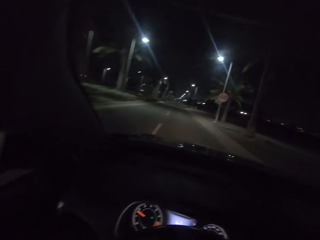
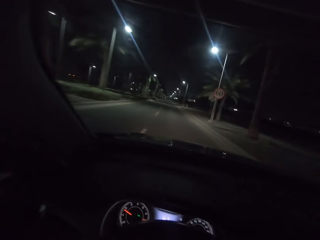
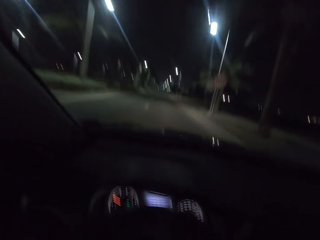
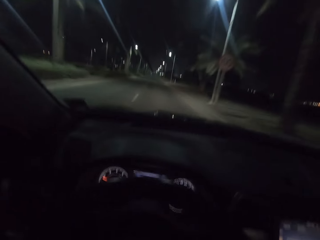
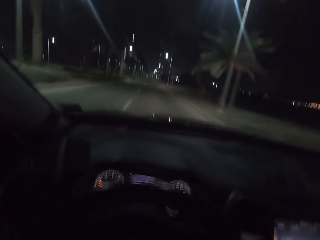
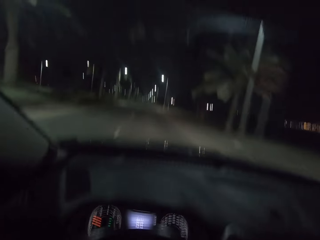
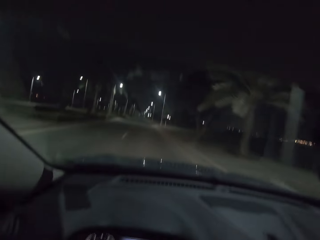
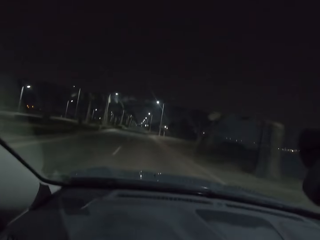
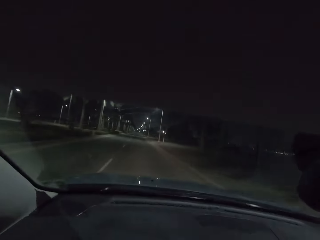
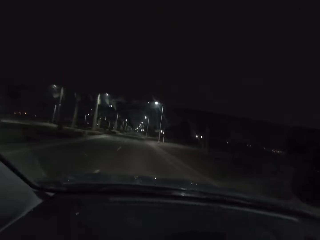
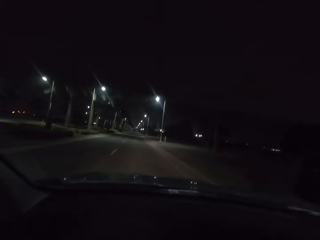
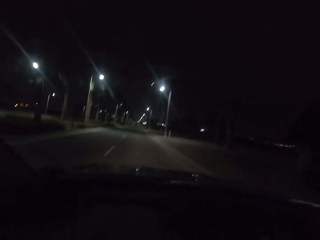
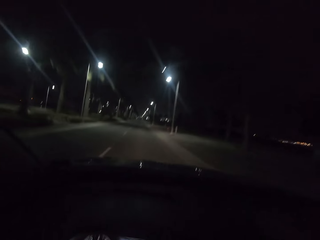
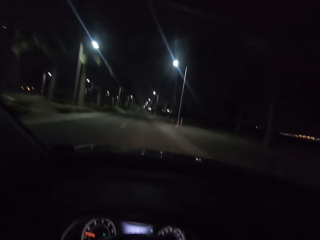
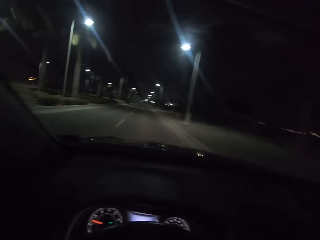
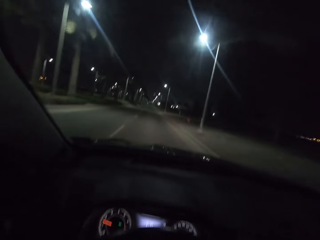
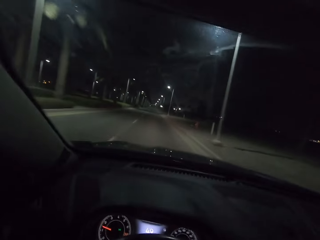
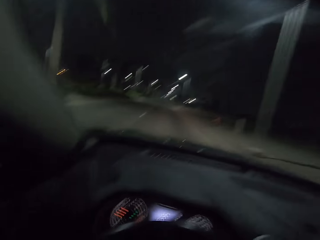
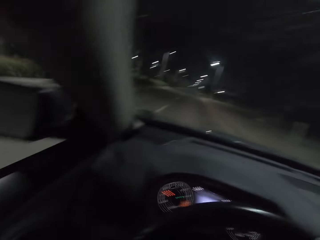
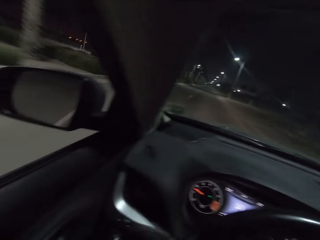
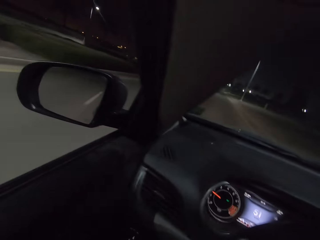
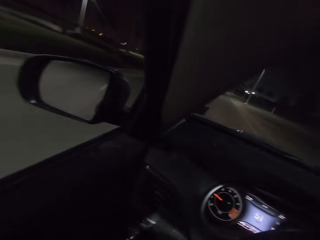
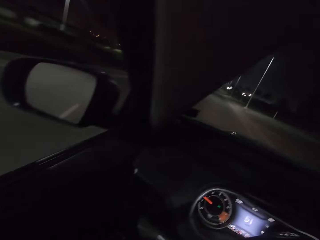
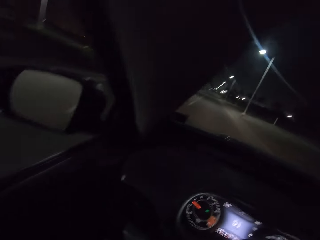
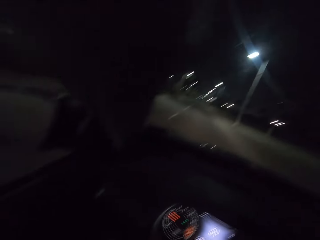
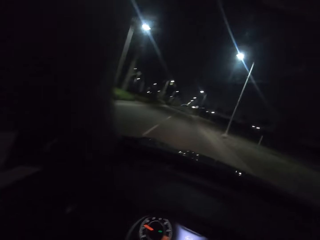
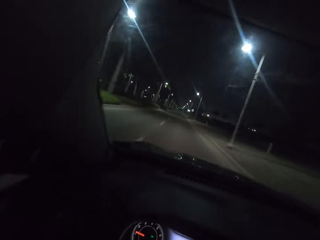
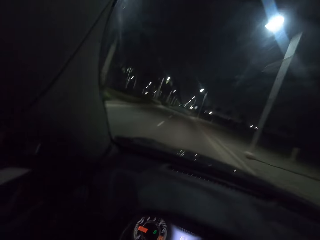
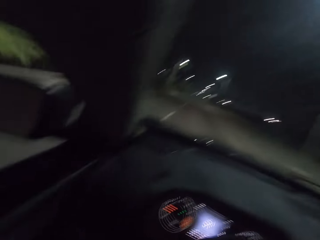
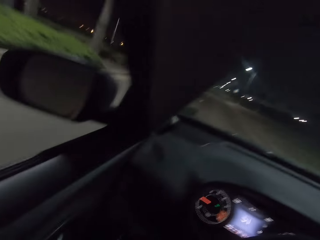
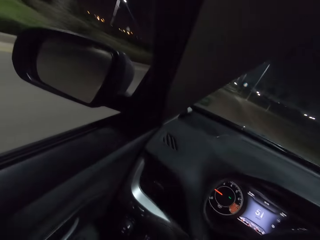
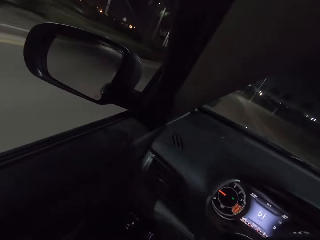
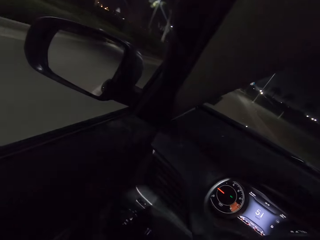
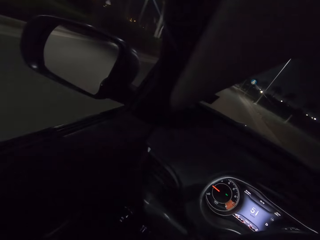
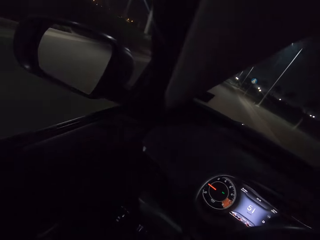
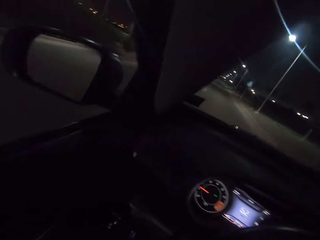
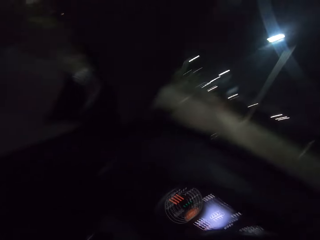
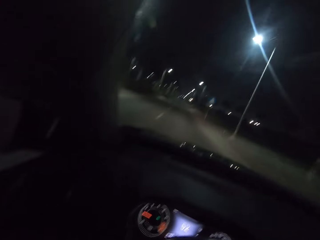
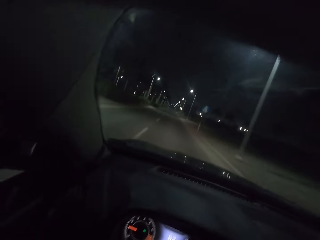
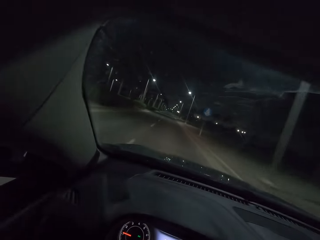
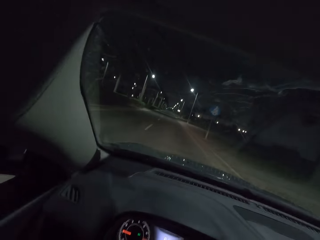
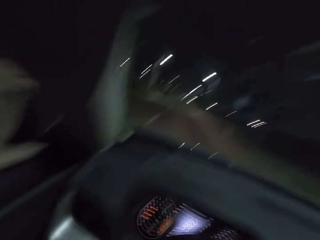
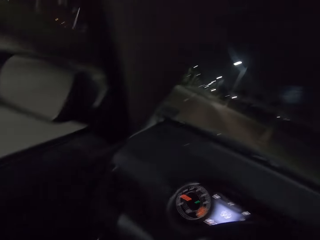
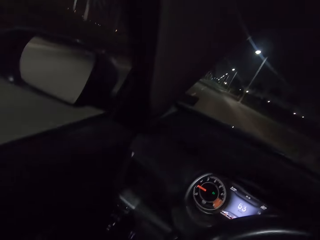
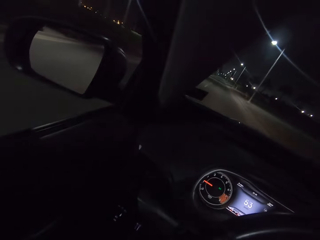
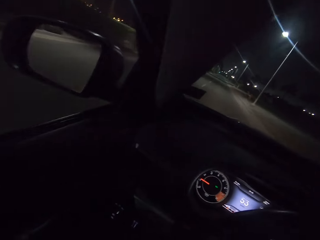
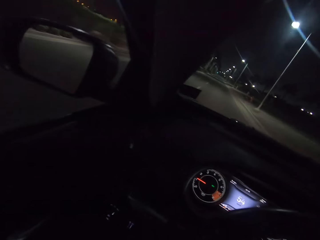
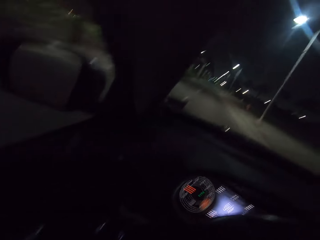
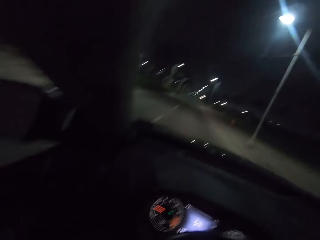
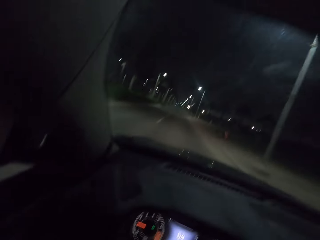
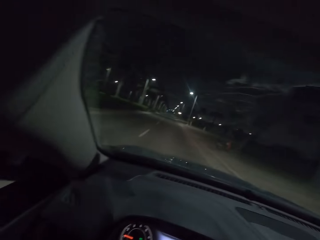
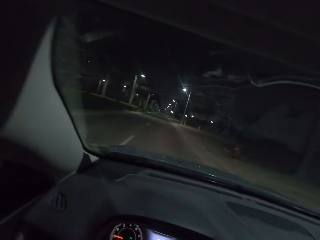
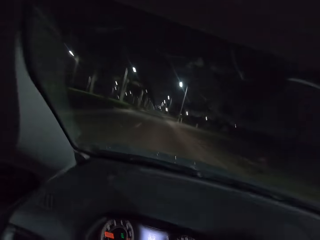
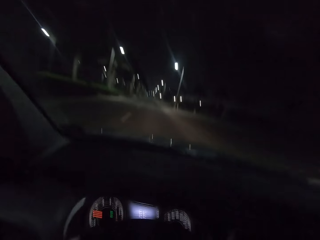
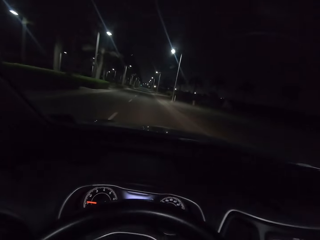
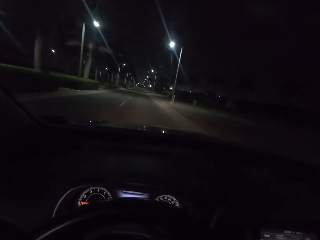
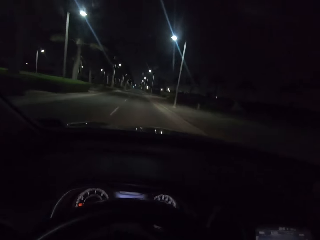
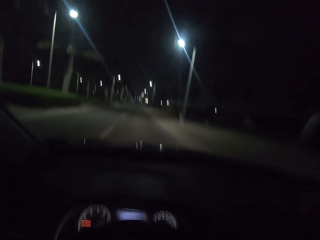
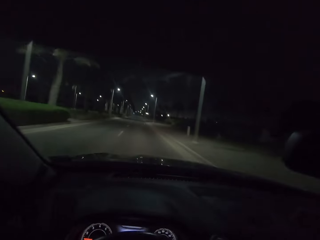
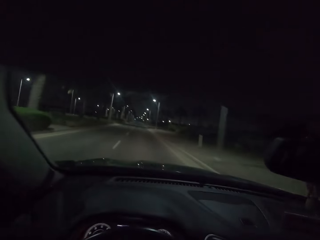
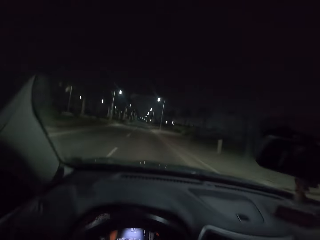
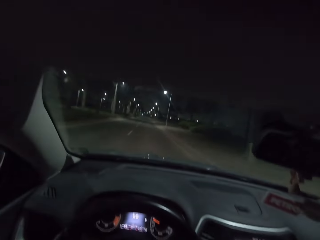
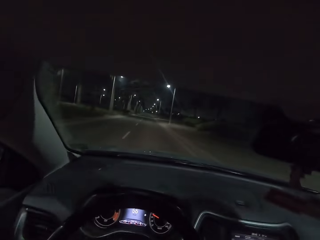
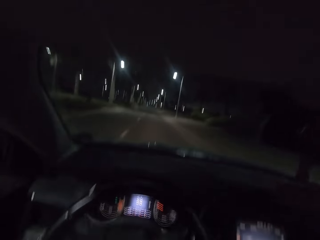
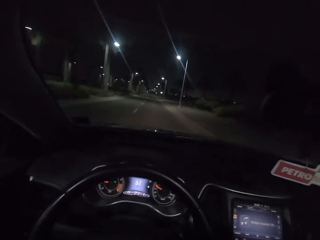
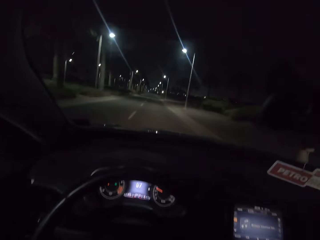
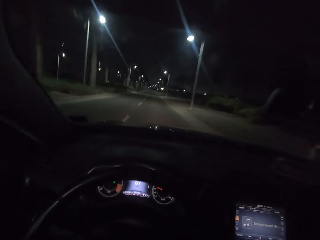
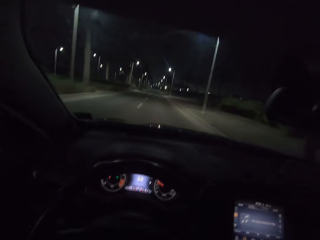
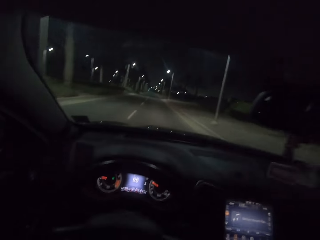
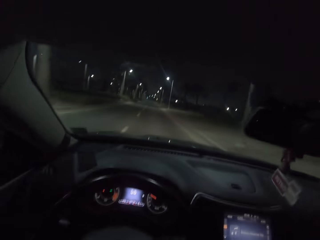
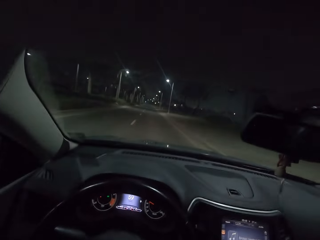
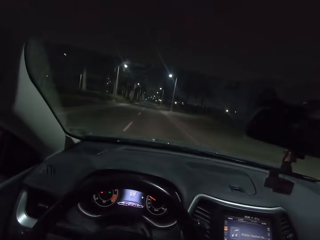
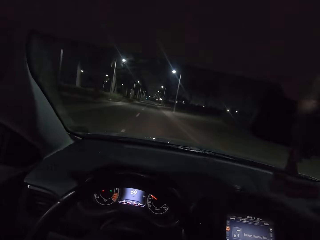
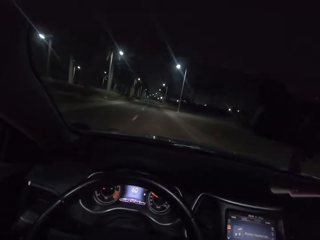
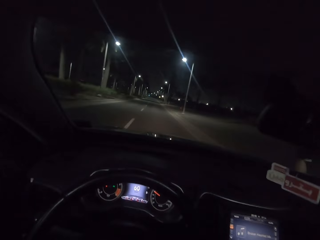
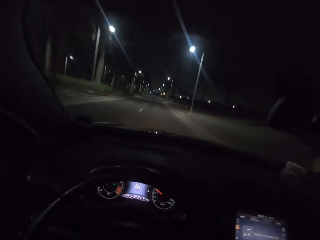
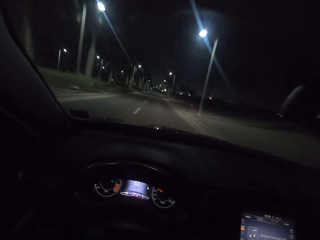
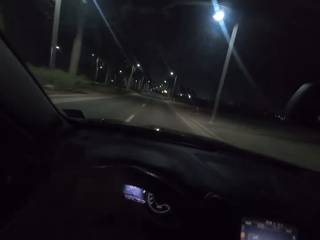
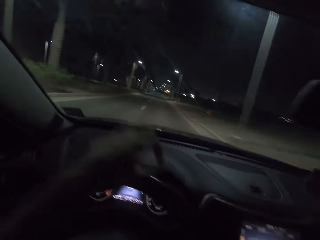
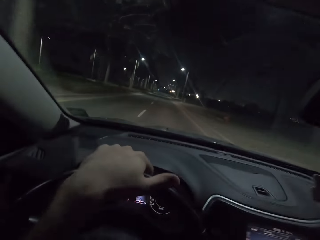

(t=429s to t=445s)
The camera wearer drives.

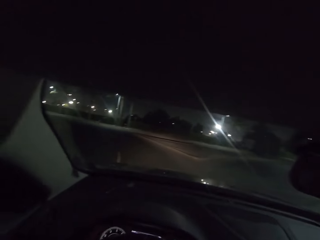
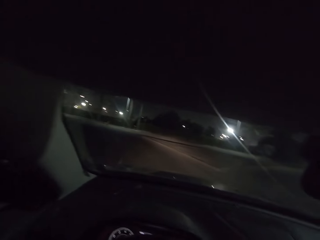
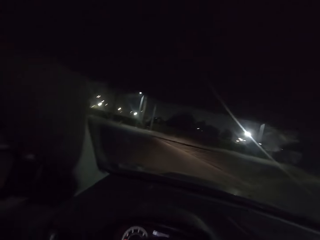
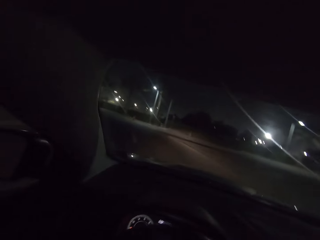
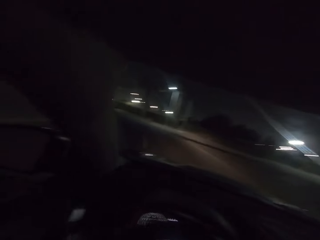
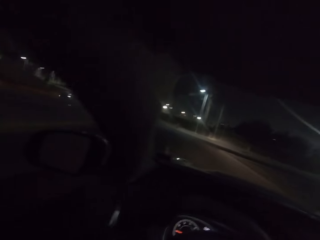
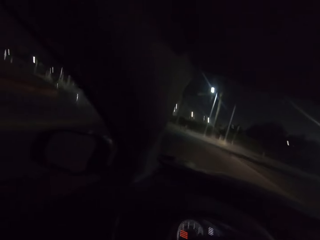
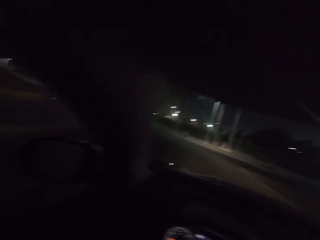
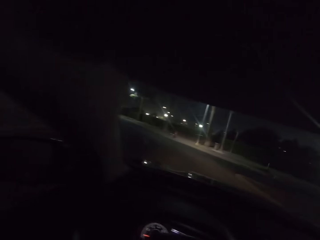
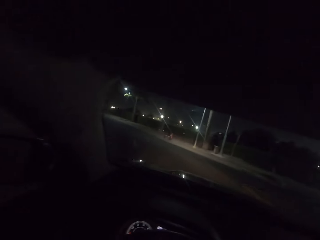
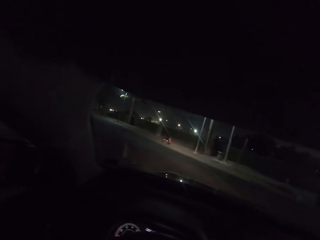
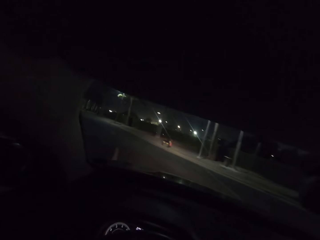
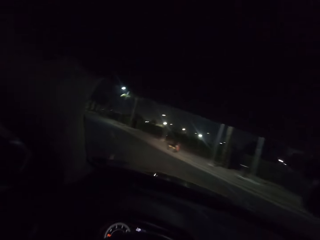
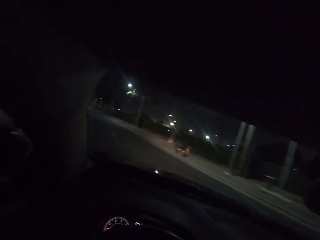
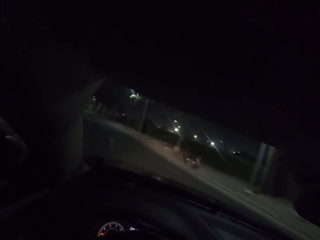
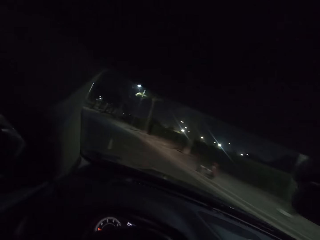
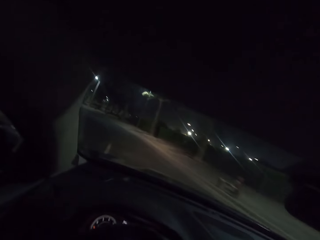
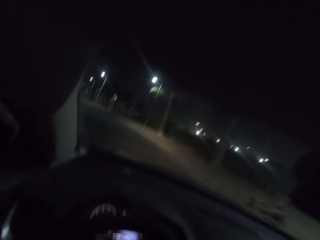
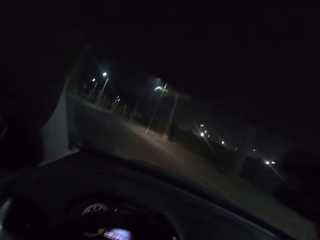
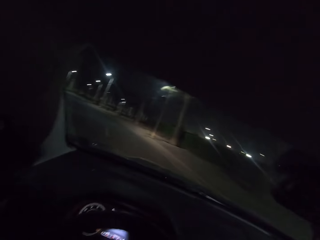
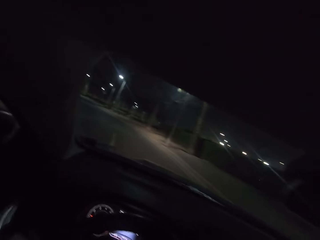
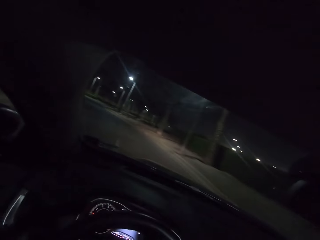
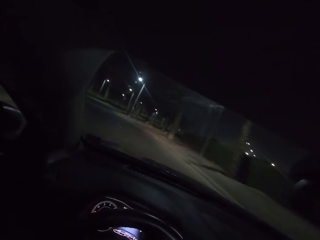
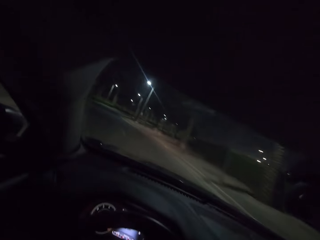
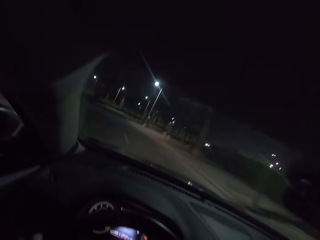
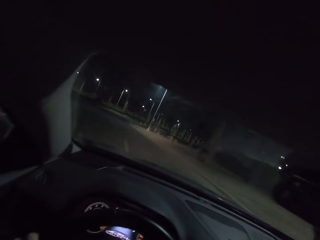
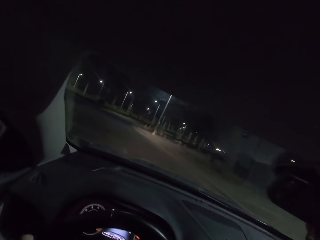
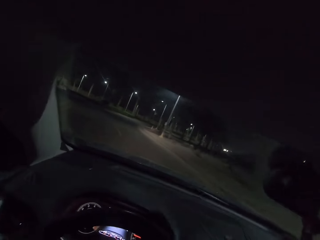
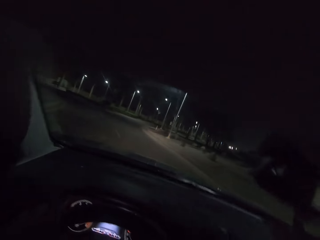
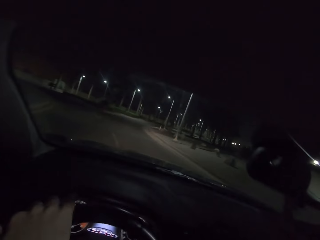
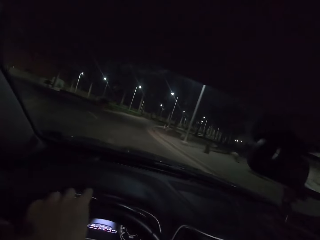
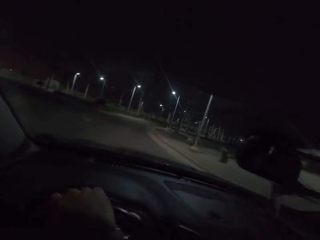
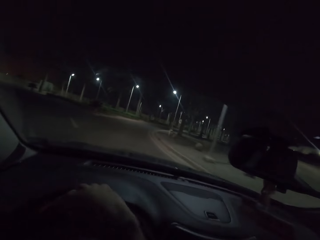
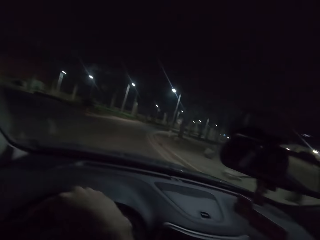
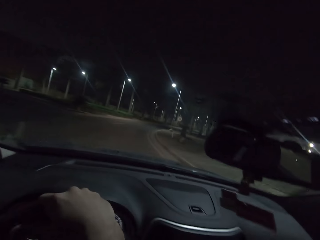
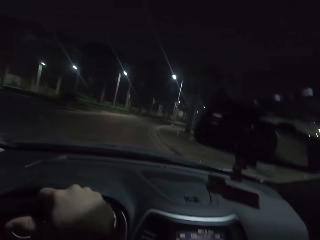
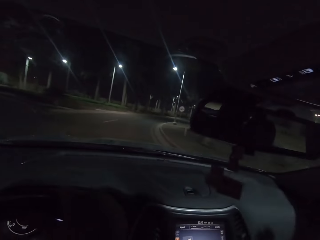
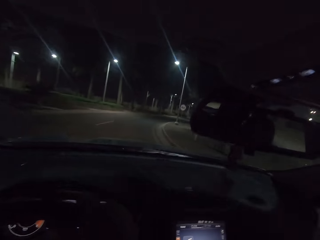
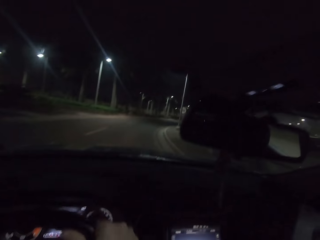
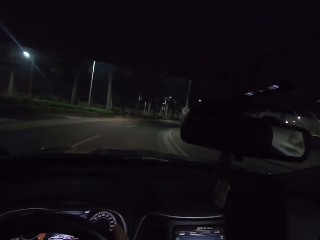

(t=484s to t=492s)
The camera wearer turns left.
